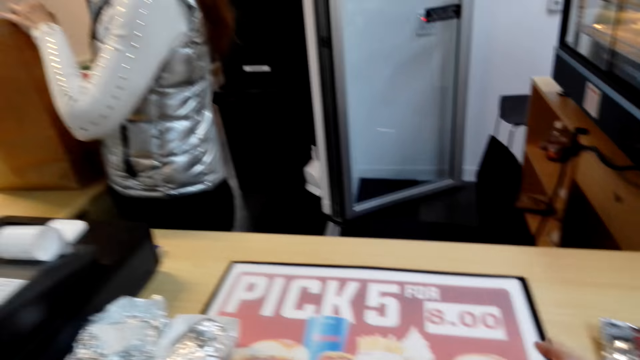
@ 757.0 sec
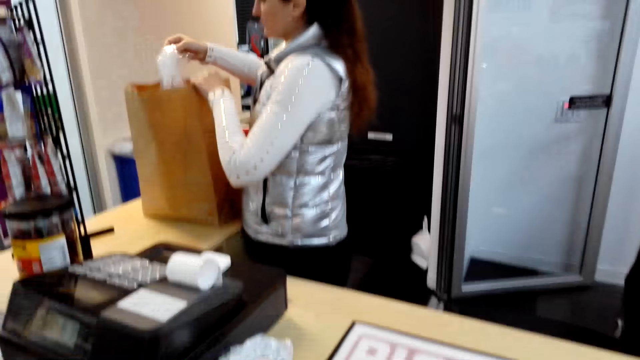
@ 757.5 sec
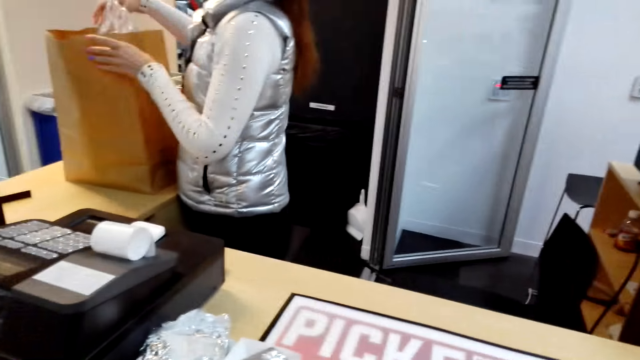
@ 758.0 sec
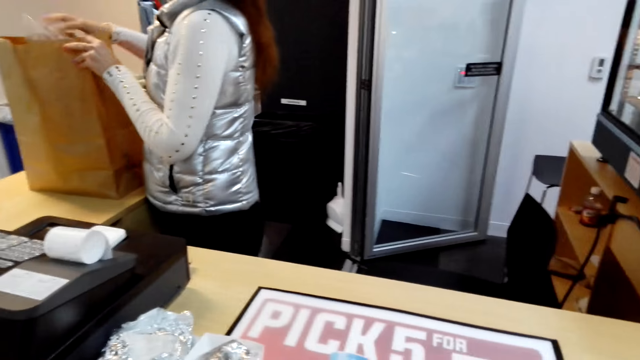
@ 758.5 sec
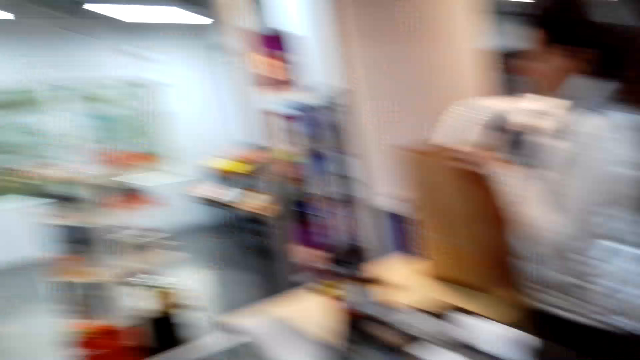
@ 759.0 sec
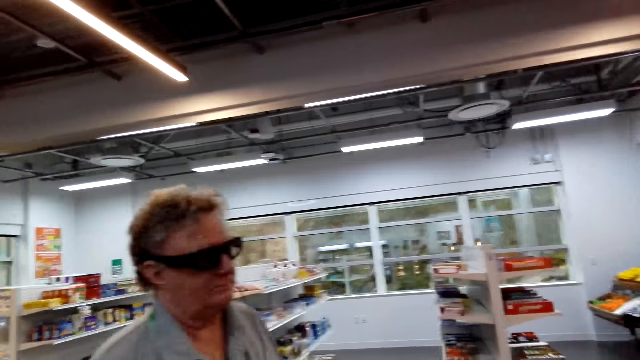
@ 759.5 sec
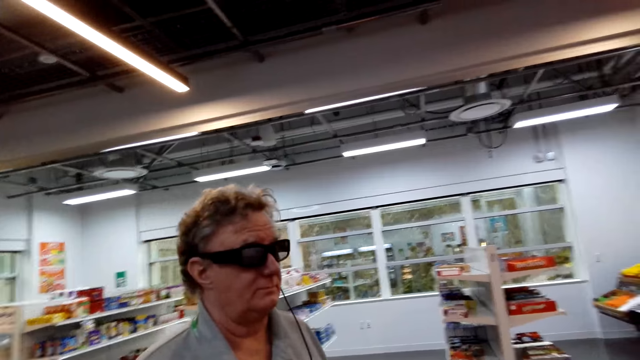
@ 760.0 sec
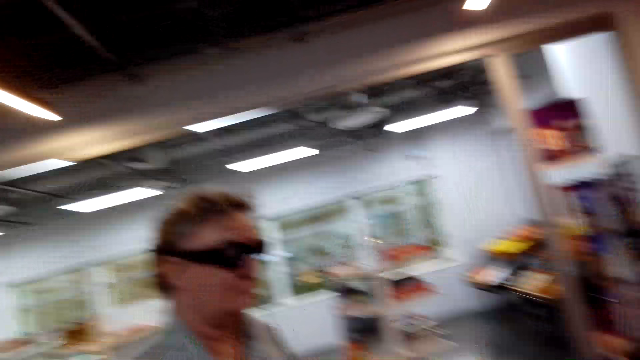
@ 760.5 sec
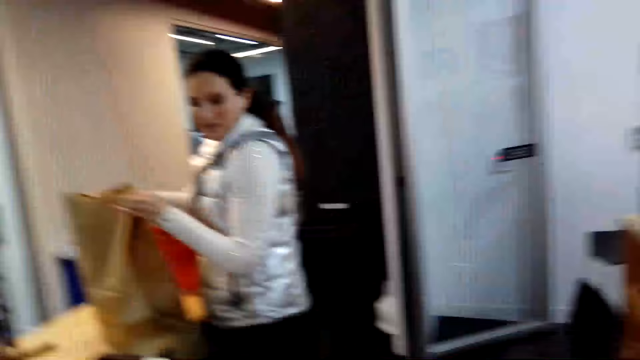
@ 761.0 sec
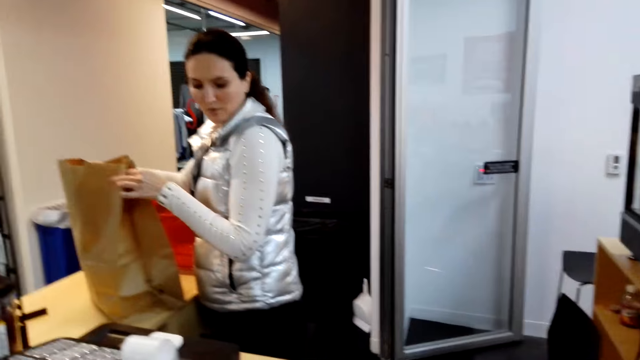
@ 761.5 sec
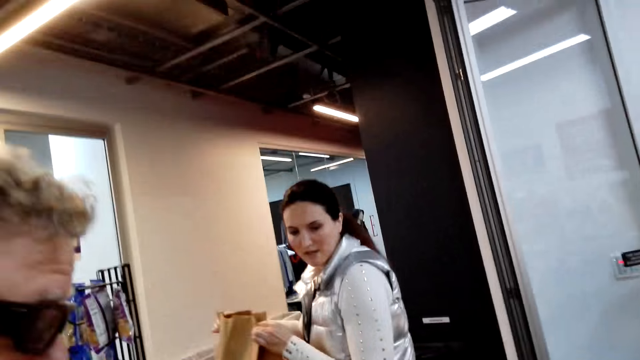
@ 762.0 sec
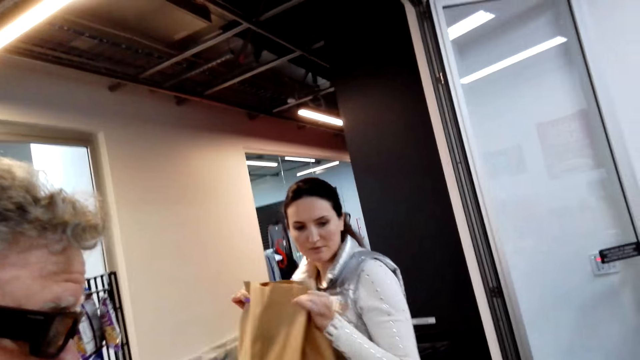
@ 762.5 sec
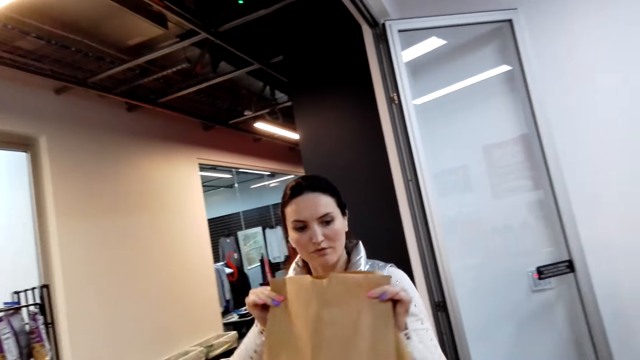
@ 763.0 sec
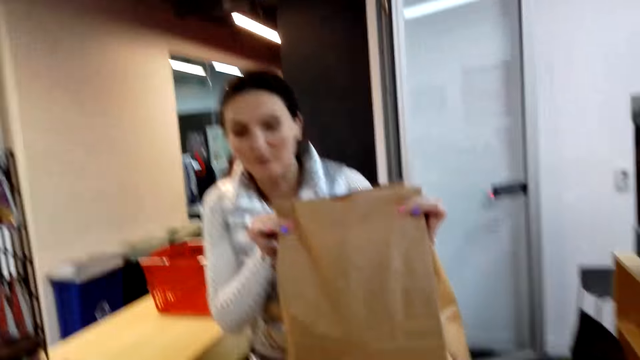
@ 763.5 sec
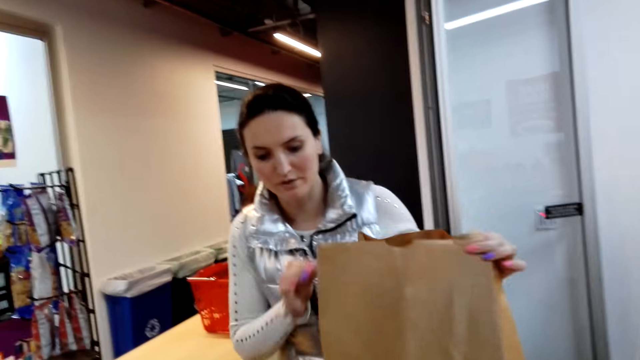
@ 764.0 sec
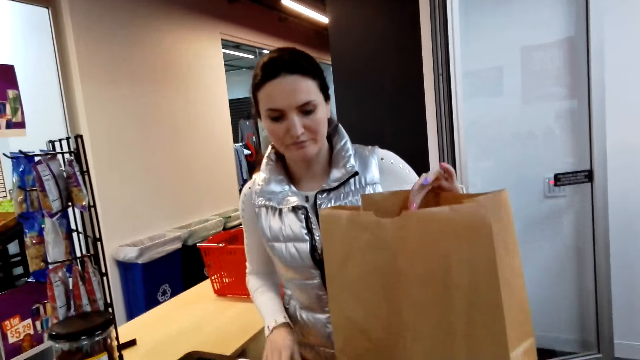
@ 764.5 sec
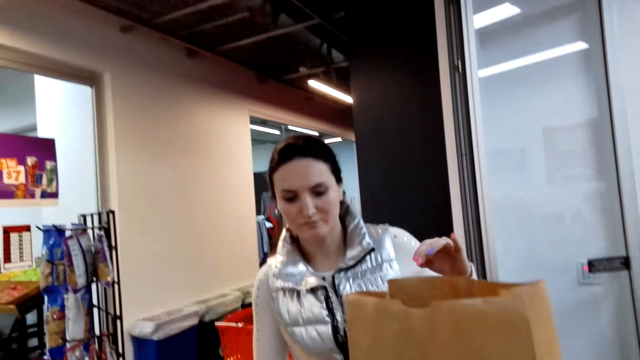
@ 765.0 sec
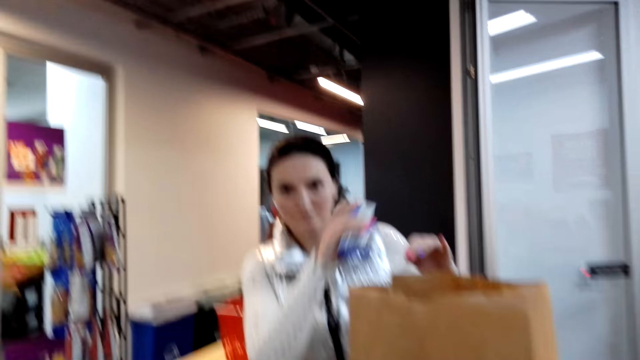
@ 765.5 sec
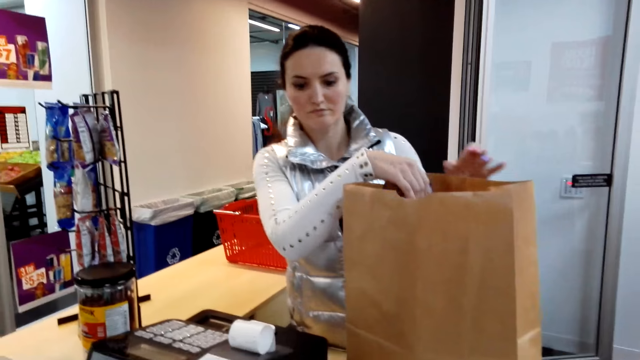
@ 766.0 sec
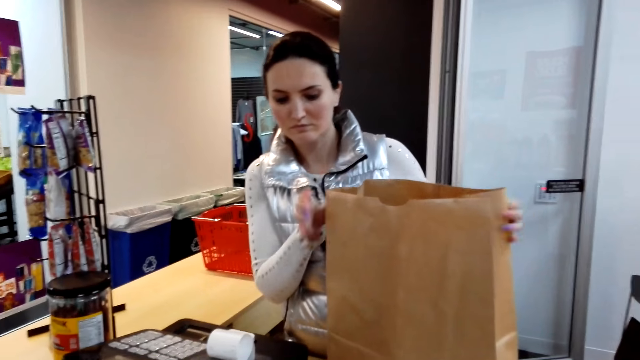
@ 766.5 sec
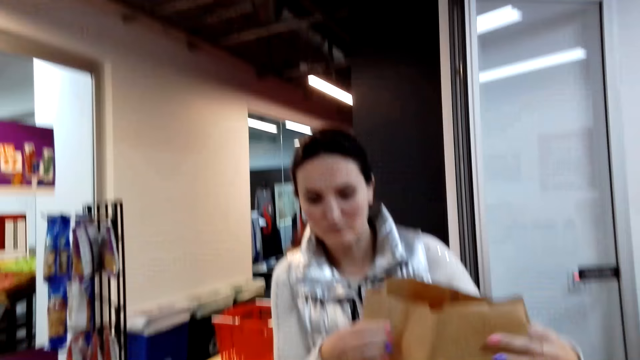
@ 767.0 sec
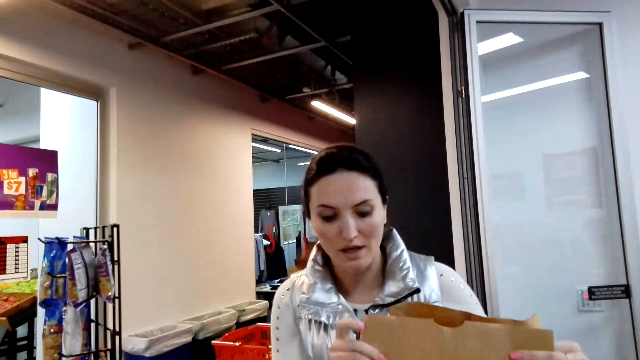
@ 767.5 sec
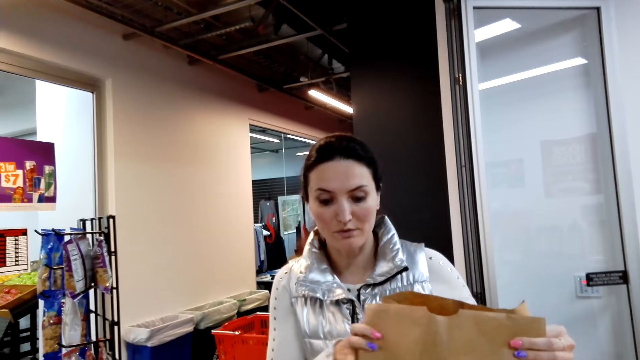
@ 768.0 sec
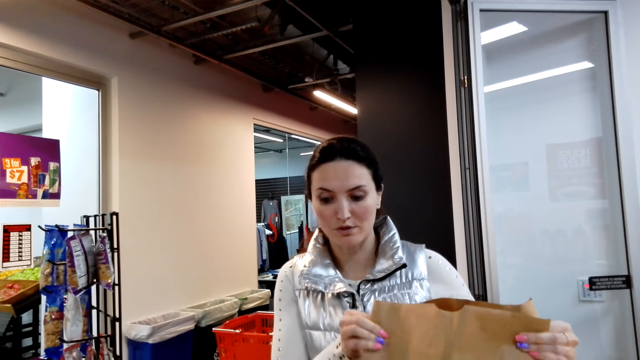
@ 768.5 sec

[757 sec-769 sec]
A lady holds a bag on the counter. A man stands at the counter. The lady puts the shopping bag aside on the counter. The lady puts a snack in the shopping bag.

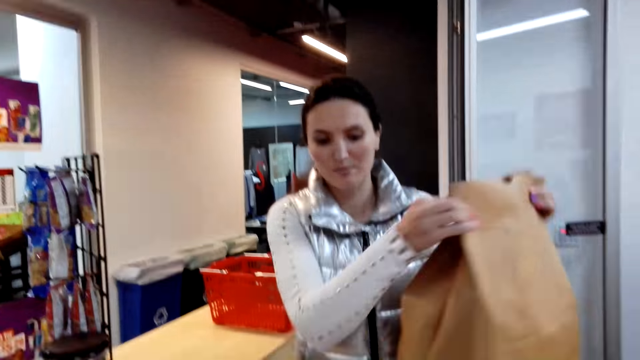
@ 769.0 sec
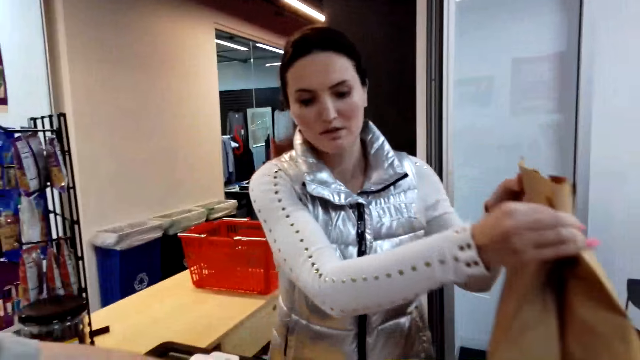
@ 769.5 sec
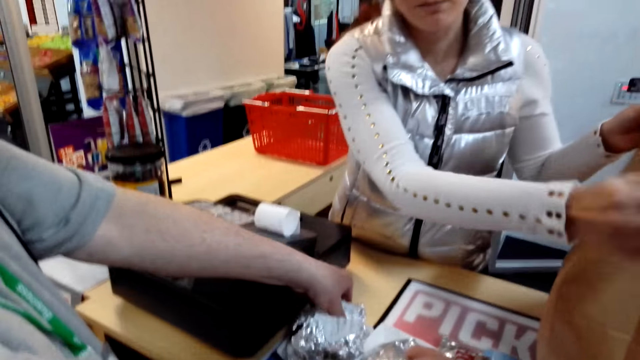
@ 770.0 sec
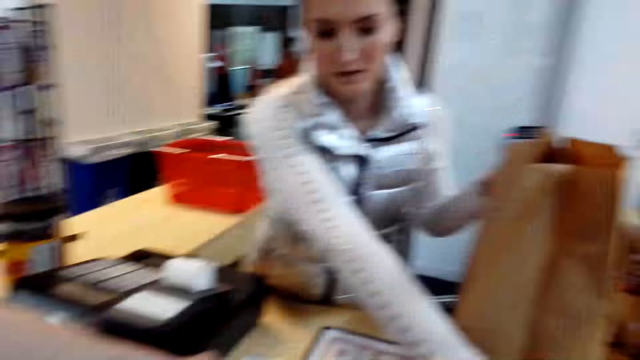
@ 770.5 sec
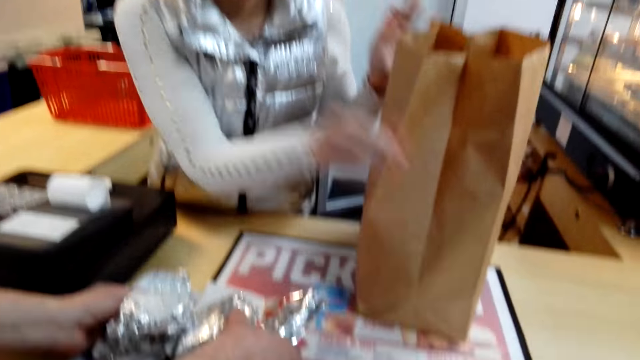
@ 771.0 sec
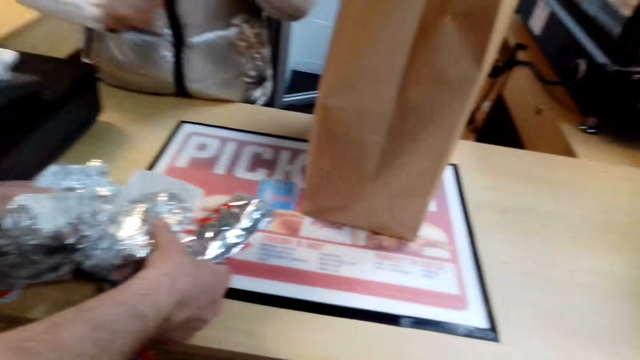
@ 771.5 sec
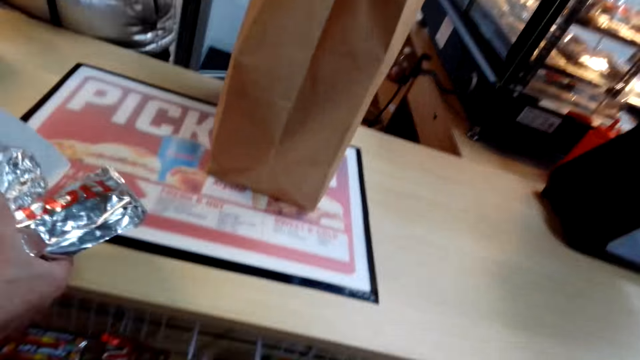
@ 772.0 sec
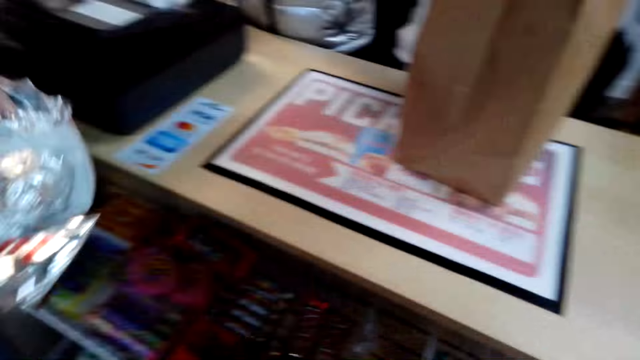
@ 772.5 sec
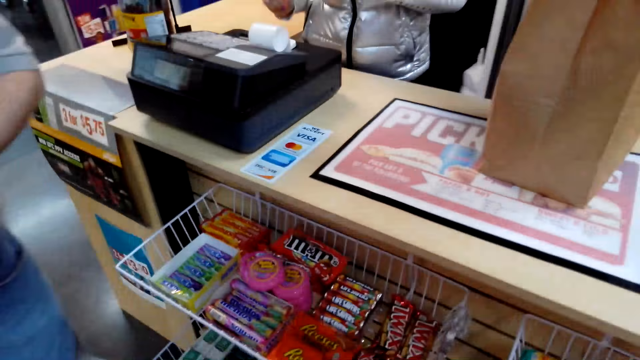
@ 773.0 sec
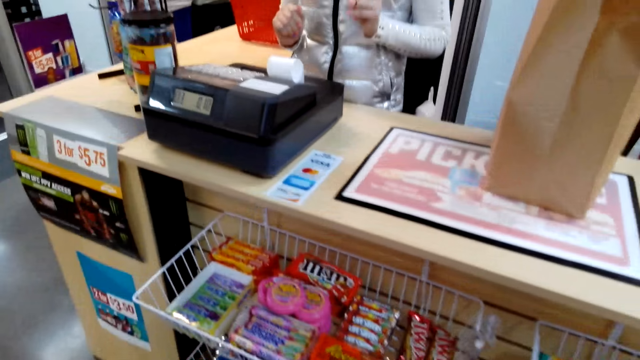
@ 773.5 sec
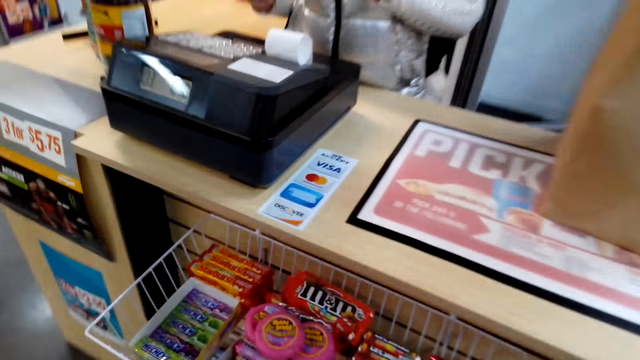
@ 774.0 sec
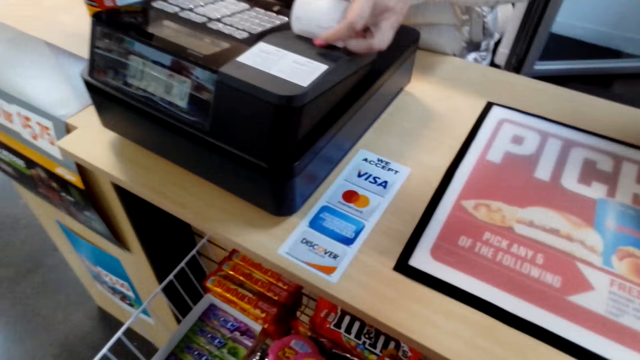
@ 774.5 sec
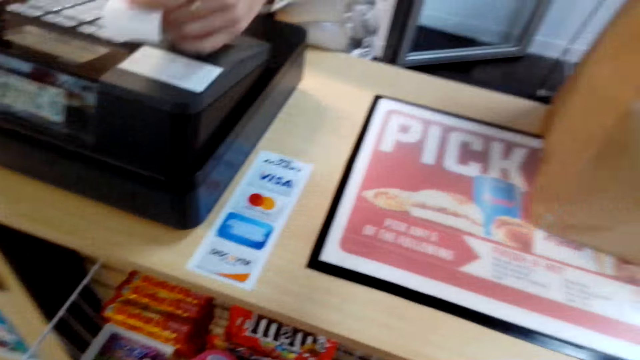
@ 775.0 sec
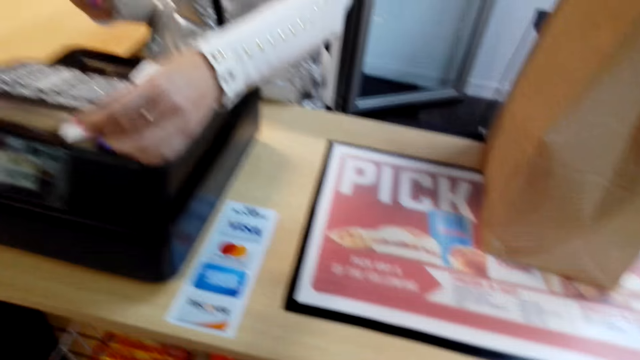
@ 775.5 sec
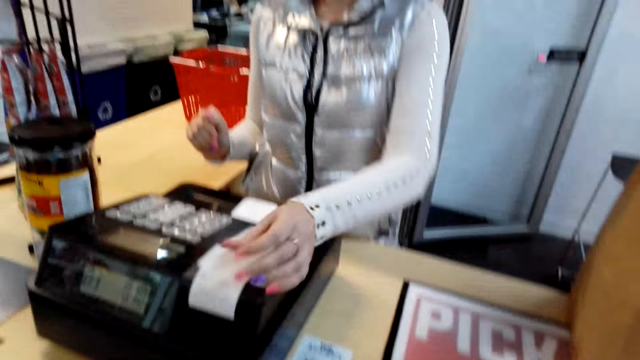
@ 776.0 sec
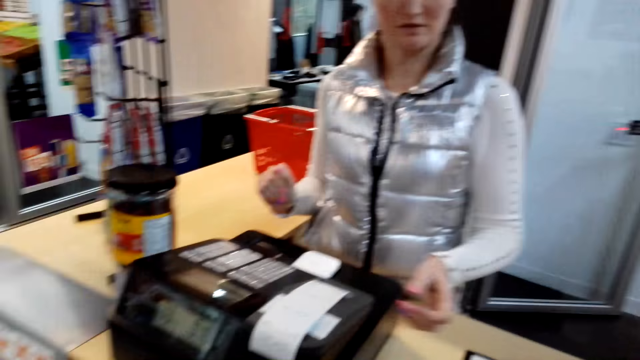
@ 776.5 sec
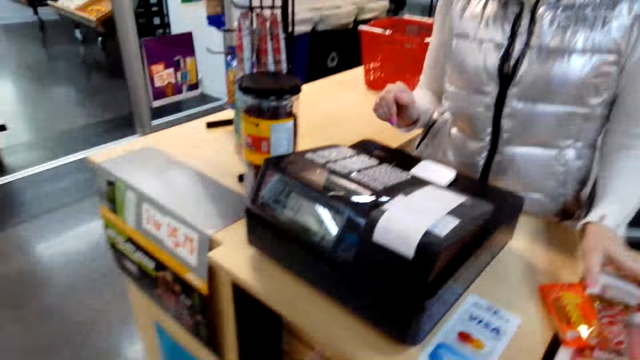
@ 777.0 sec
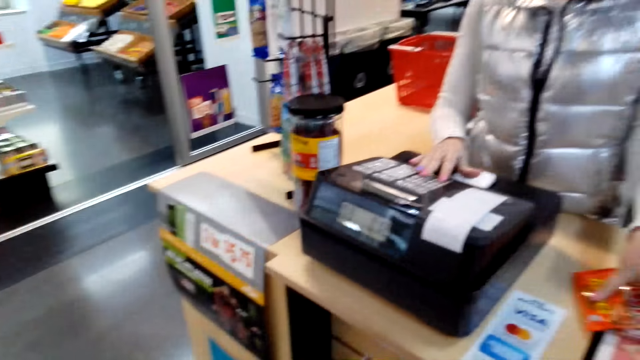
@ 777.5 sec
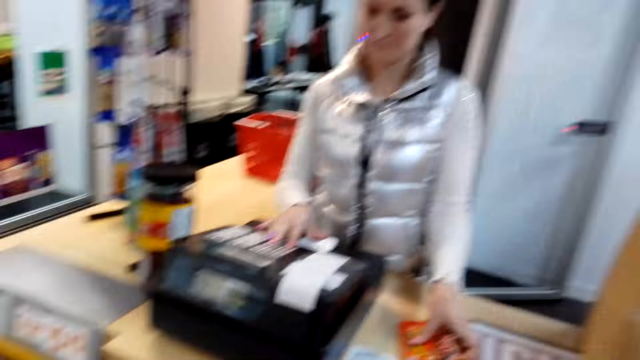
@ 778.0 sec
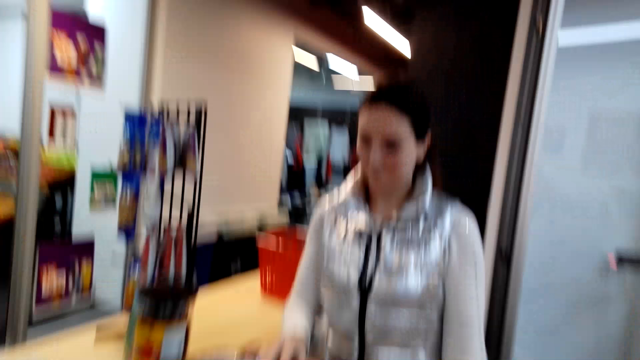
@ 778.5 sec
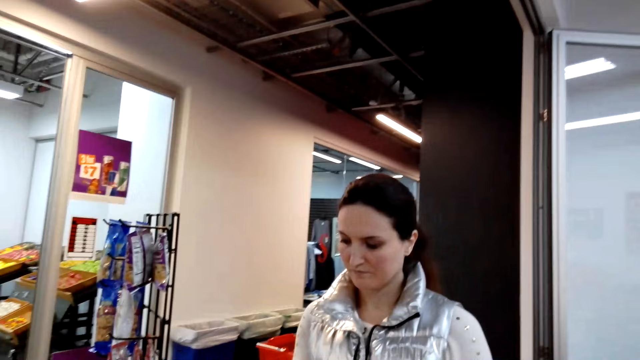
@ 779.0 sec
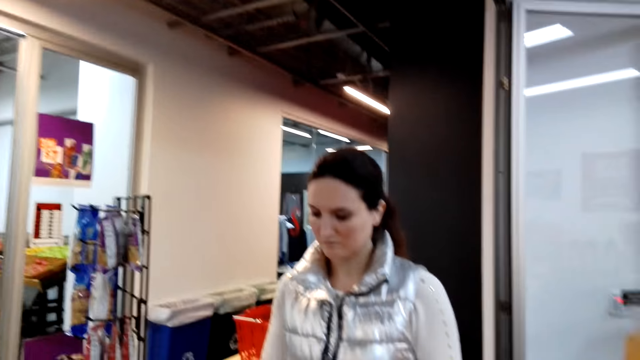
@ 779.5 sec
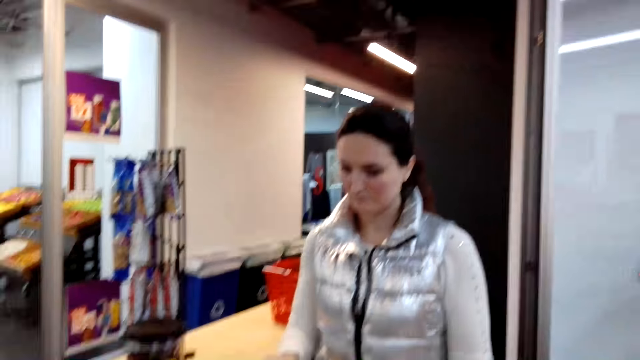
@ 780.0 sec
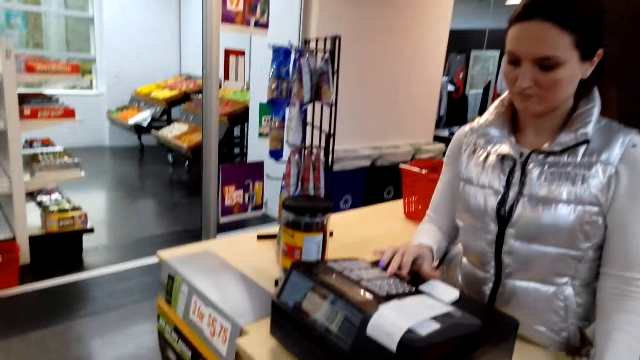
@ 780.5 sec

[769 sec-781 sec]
The lady puts the shopping bag on the counter. The man holds something at the counter, and picks up the sandwich on the counter. The lady picks up a receipt on the cash register. The camera wearer puts the candy on the counter. The lady picks up the candy, stands in the counter, and itemizes the candy.
